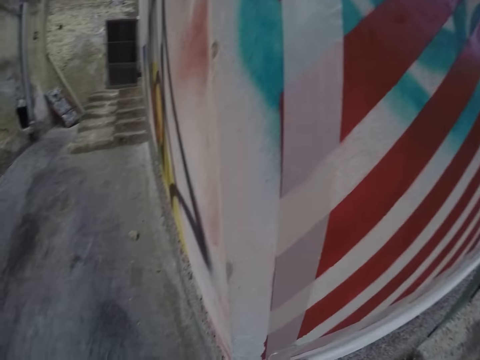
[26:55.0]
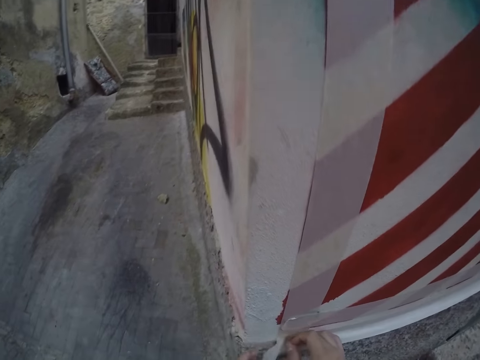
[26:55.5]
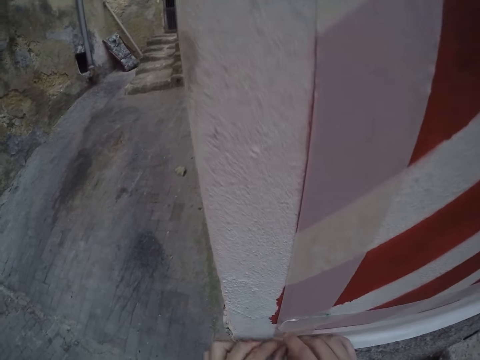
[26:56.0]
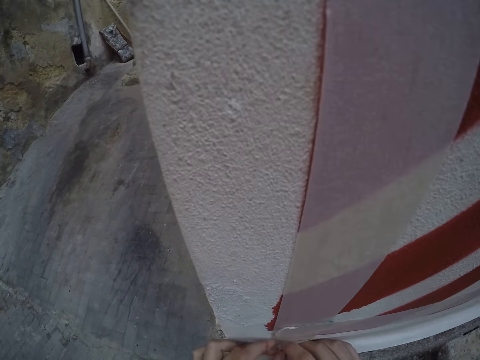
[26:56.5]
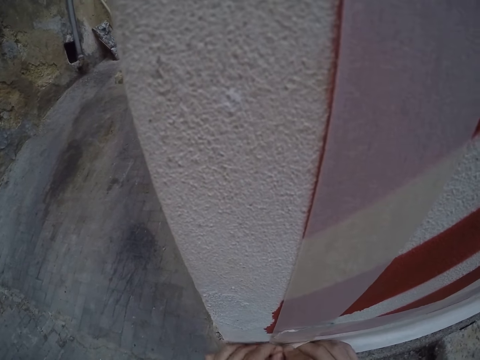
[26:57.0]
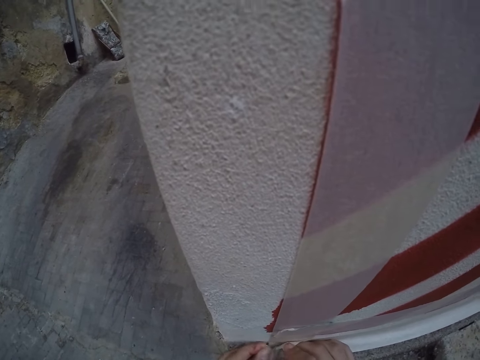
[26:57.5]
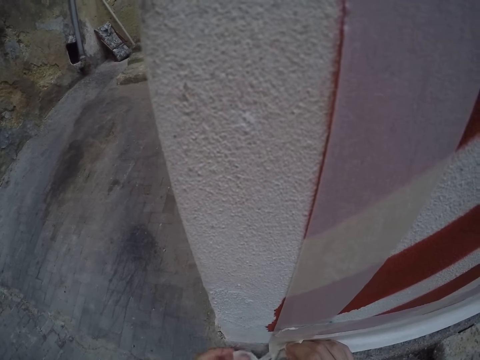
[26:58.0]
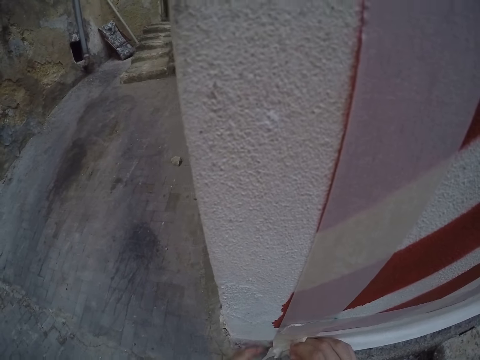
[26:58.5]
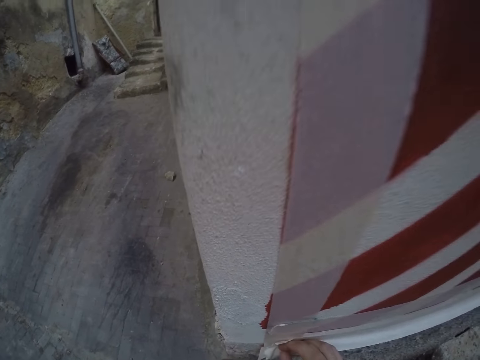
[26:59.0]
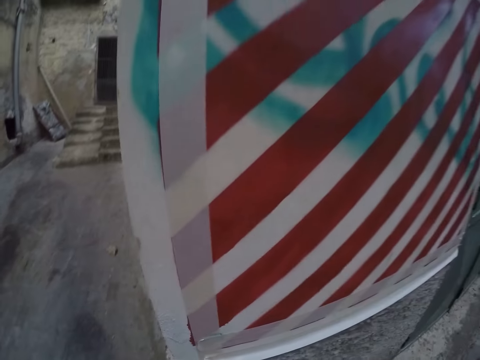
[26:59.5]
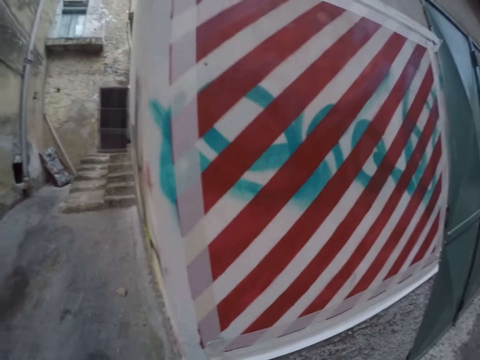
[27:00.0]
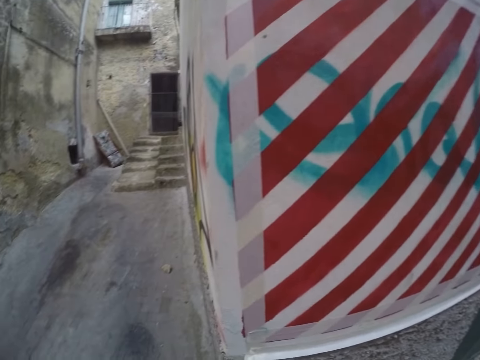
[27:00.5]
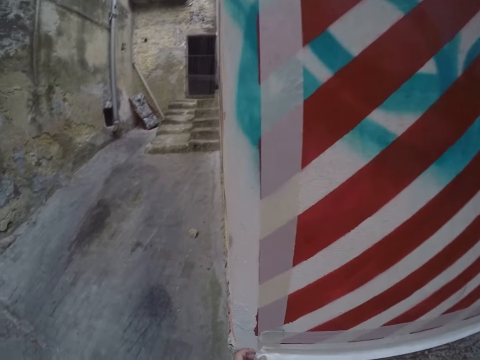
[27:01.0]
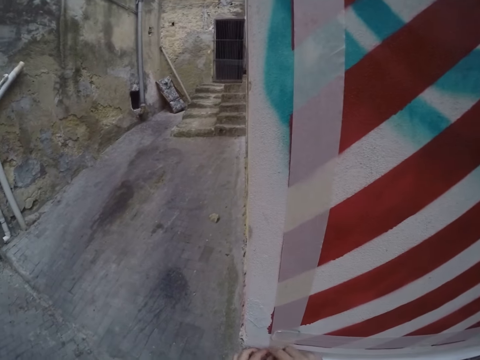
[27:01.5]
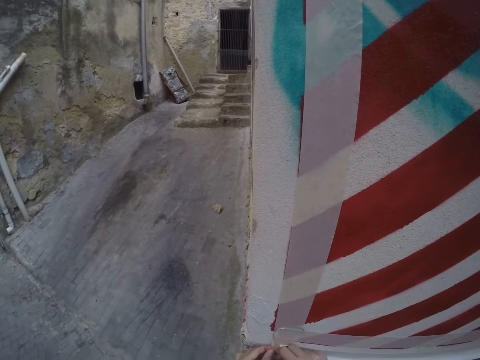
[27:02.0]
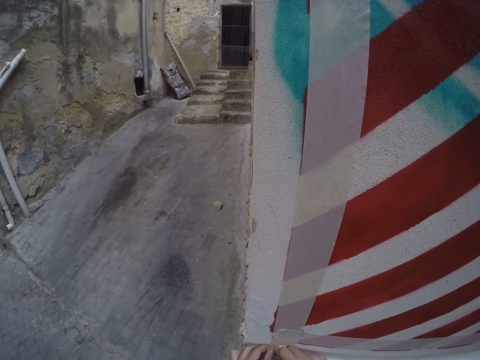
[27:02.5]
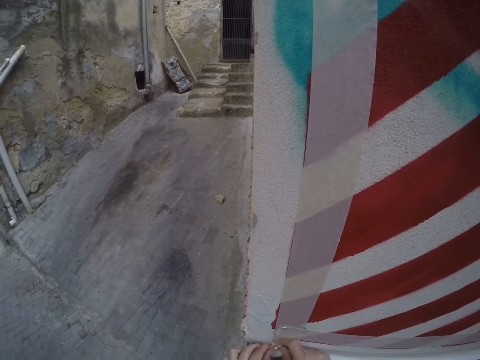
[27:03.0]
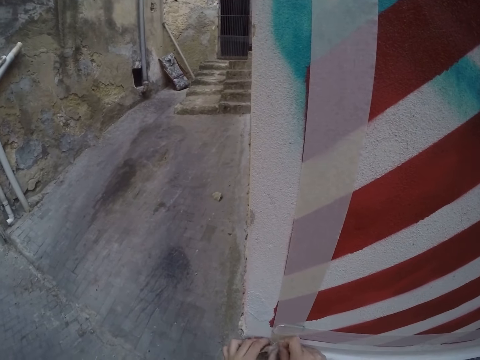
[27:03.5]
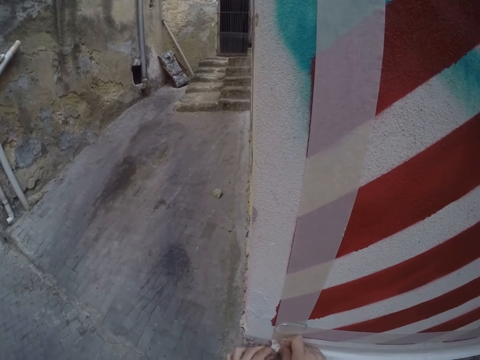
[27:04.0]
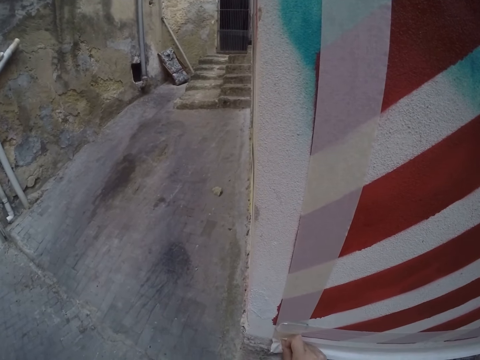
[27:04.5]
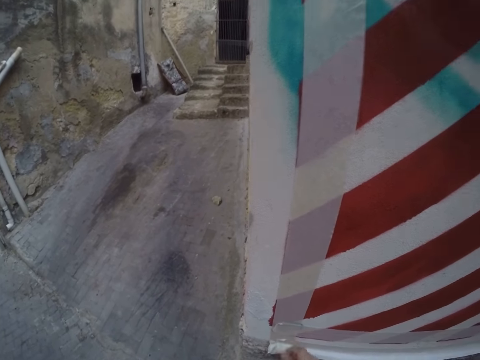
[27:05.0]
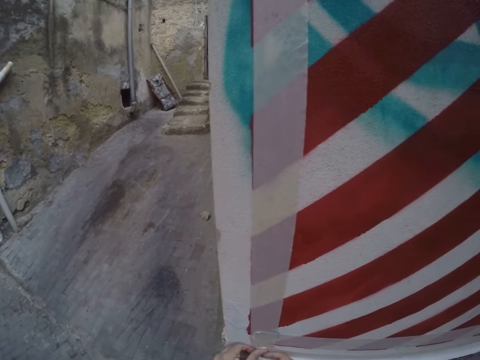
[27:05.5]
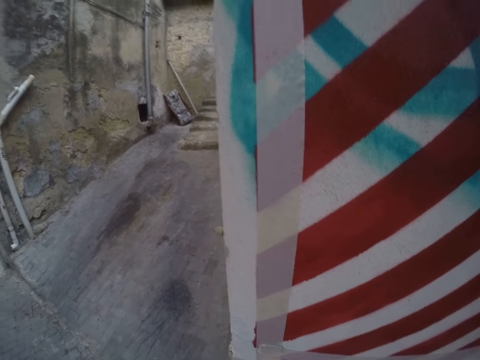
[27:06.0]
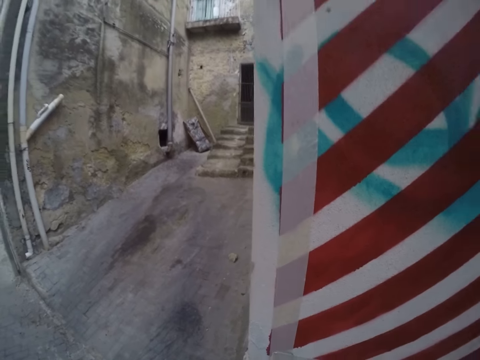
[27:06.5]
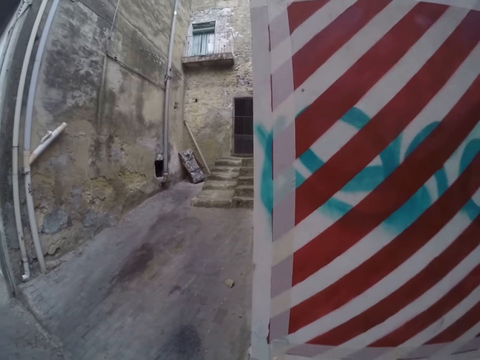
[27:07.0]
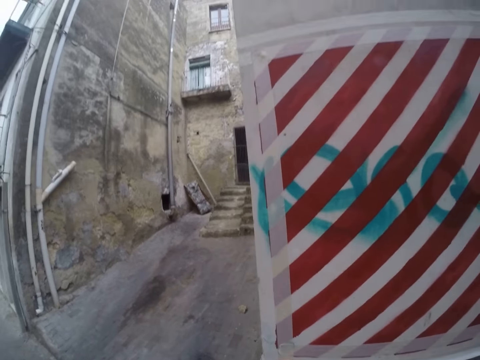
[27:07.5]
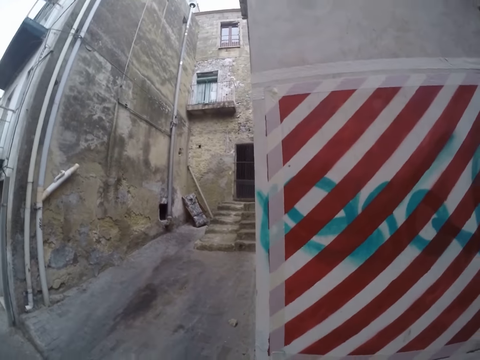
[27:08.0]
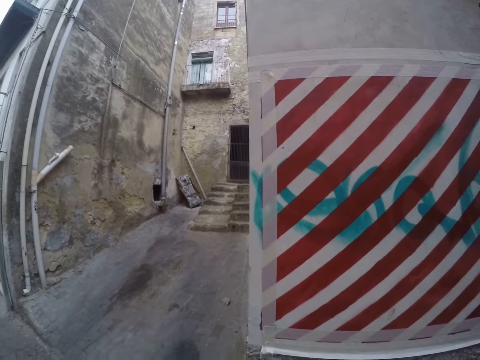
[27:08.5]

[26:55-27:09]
The camera wearer cuts the masking tape on the wall with his left hand. He cuts the masking tape on the wall again.

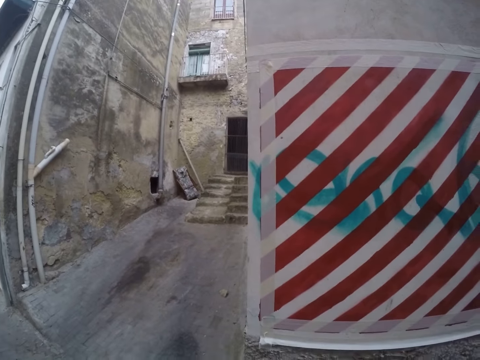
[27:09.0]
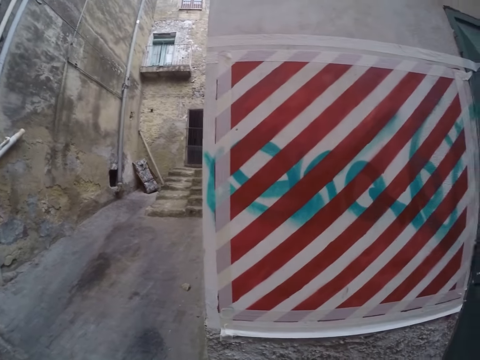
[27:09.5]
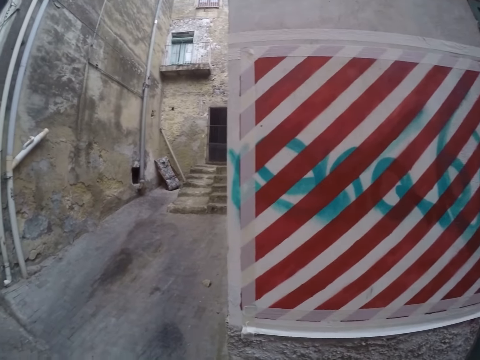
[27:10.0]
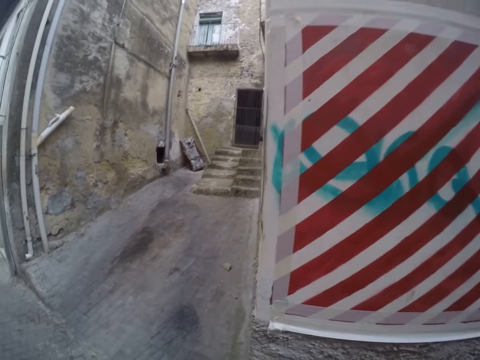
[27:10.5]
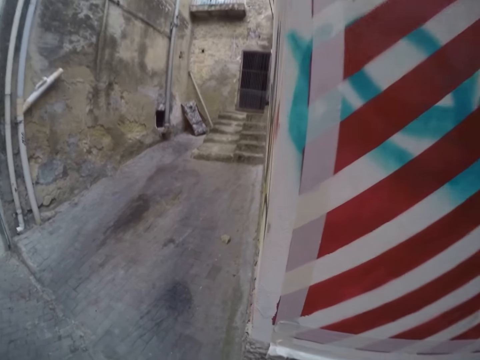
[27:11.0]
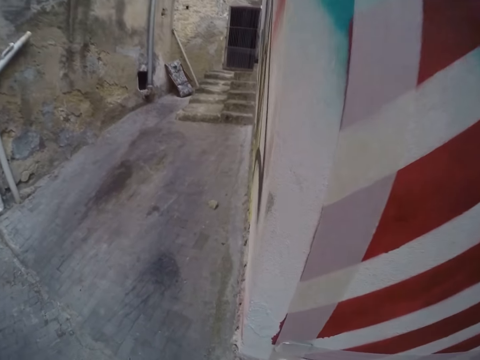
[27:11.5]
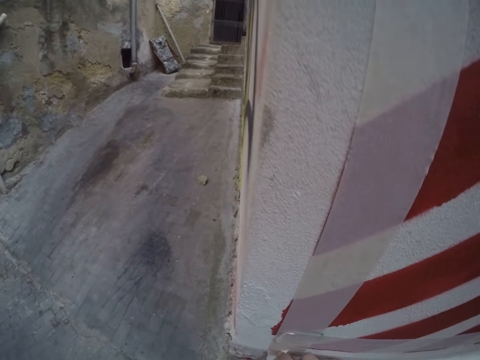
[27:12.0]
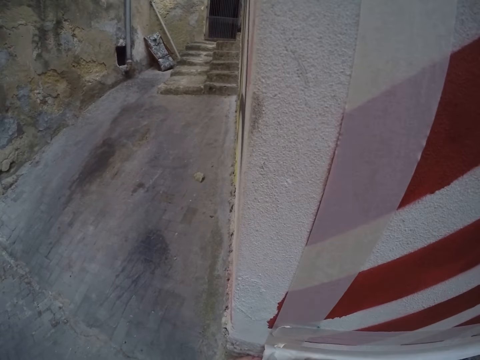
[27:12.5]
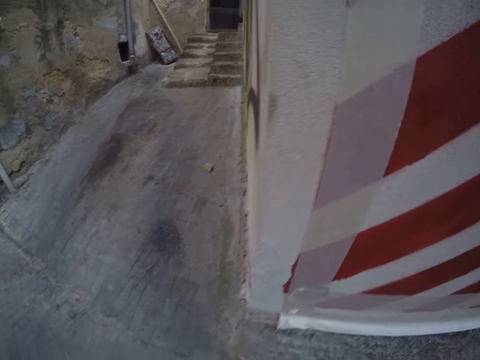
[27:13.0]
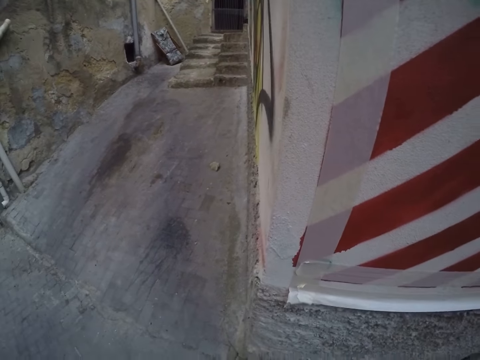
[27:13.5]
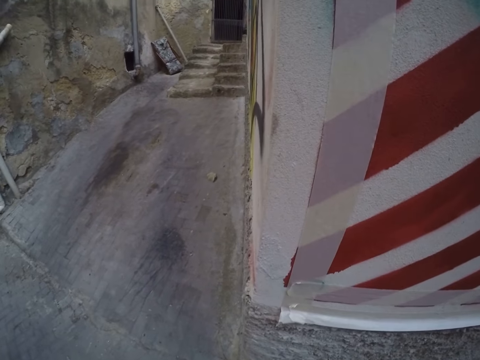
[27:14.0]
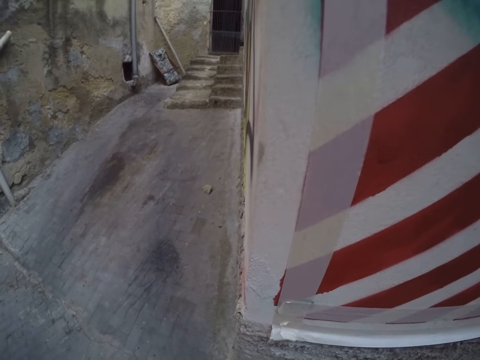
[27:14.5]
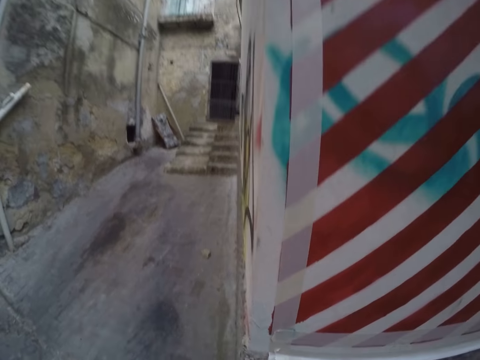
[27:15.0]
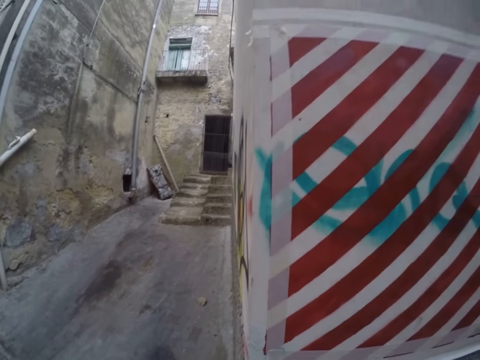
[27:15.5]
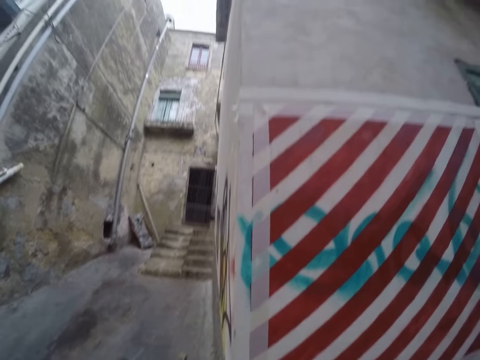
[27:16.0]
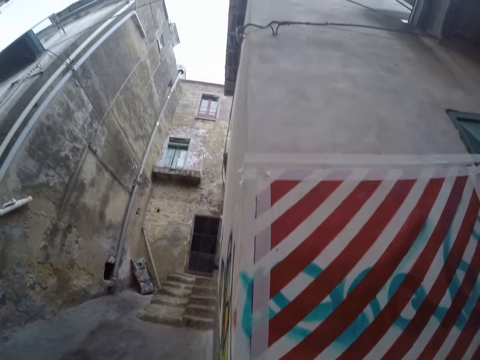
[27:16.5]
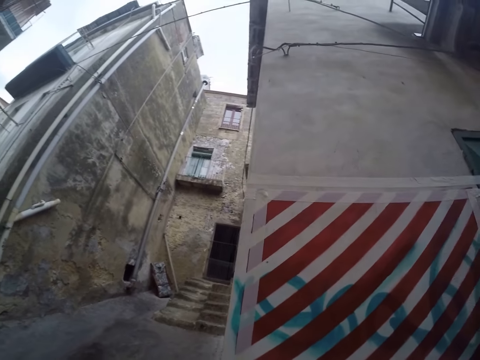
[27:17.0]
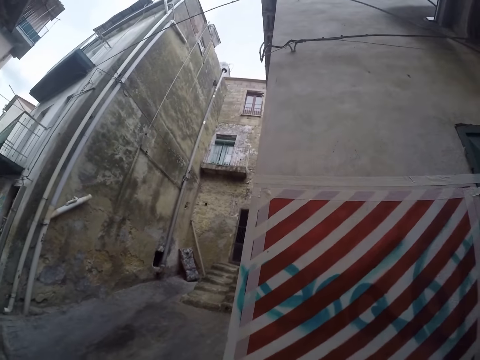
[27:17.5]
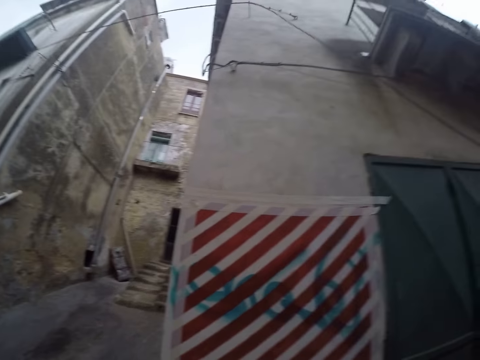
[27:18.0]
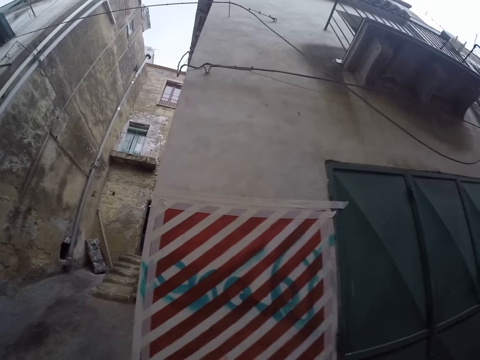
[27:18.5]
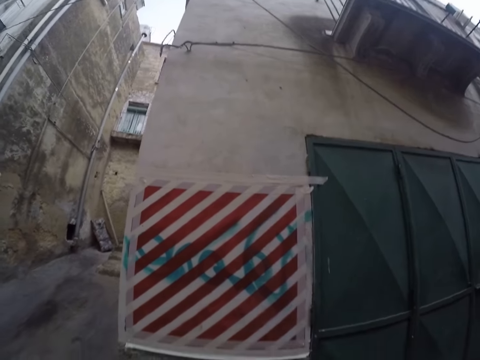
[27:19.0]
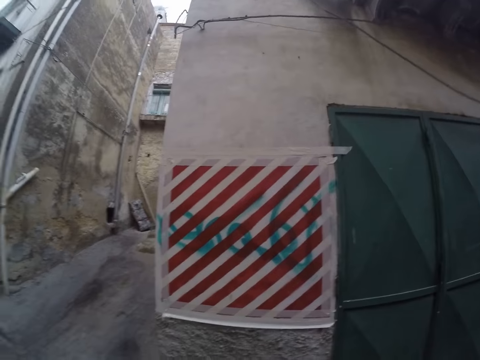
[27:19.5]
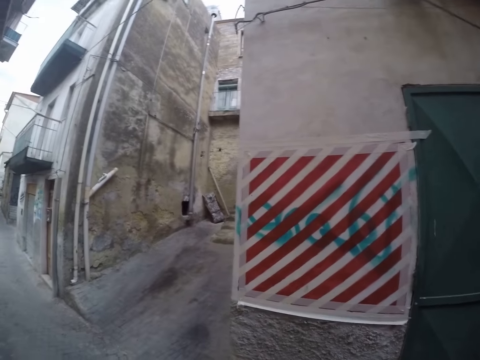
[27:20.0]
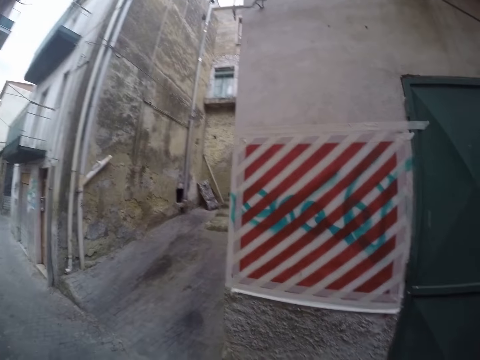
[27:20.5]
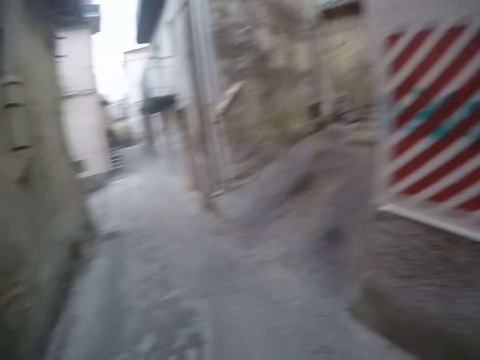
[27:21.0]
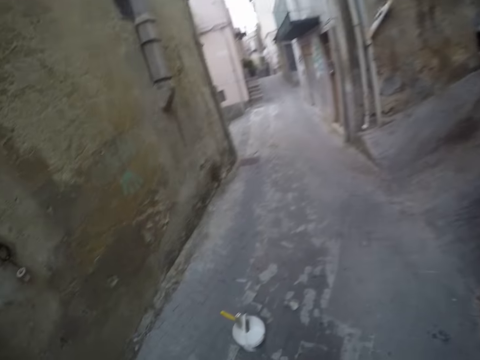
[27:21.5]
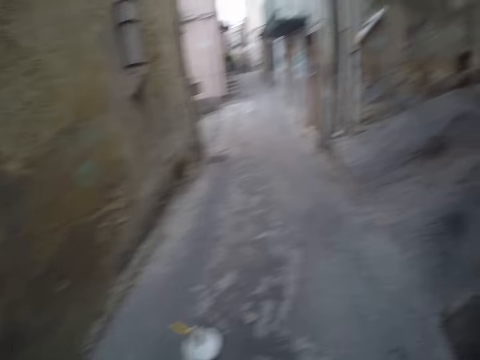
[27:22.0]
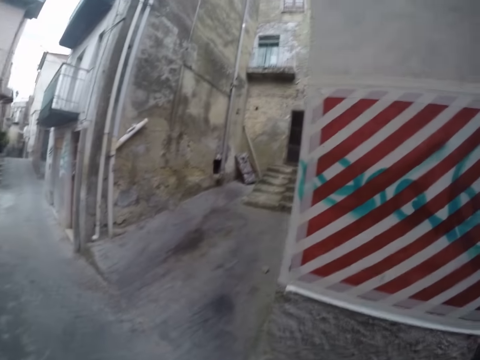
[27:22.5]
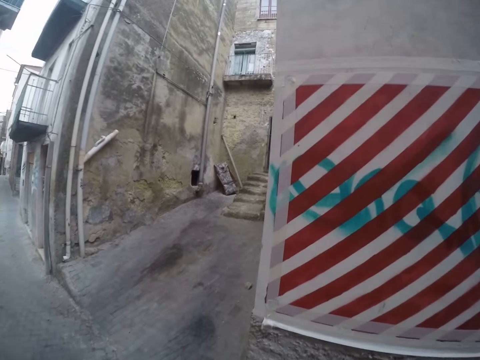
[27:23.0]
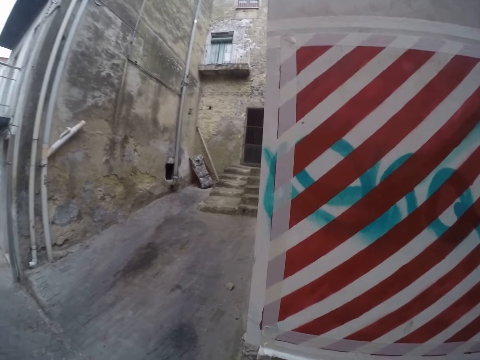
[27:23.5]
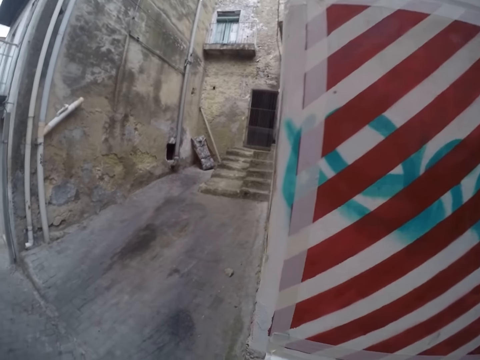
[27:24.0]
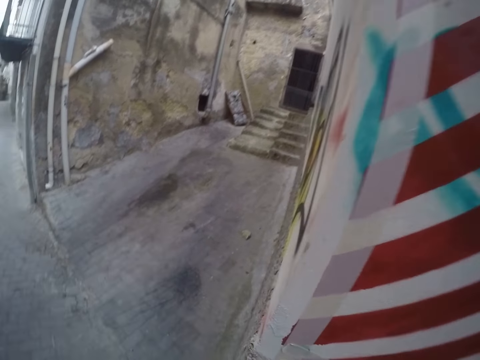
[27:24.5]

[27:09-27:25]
The camera wearer touches the masking tape on the wall with his right hand. He stares at the wall and looks around.
